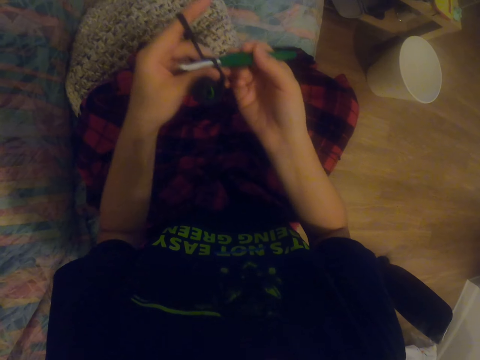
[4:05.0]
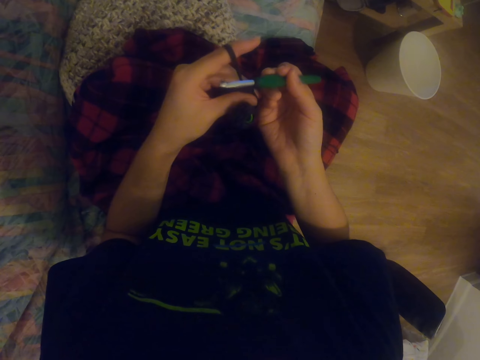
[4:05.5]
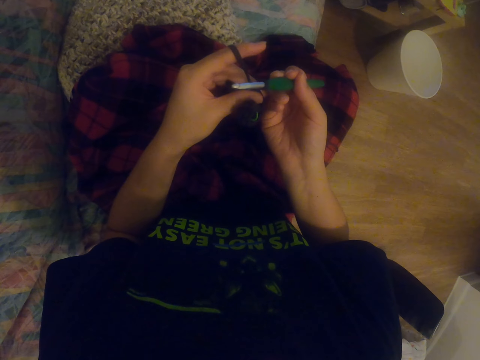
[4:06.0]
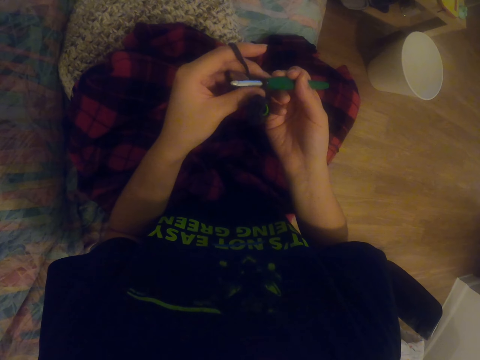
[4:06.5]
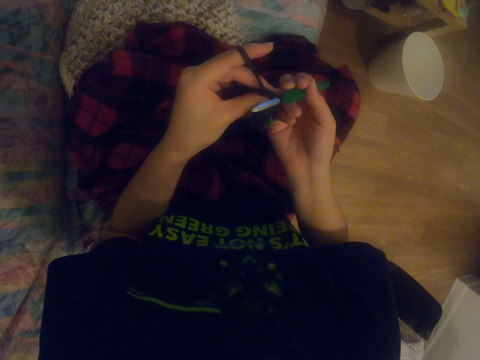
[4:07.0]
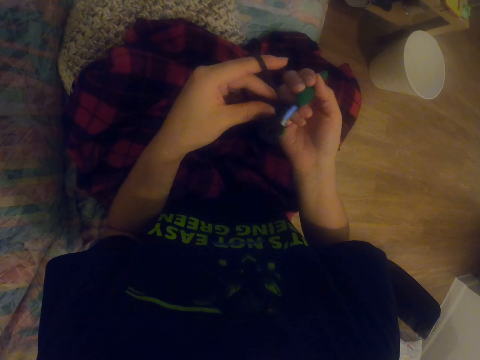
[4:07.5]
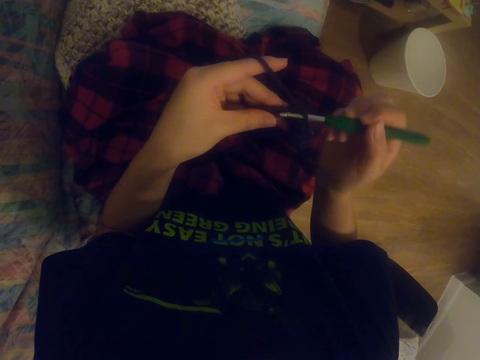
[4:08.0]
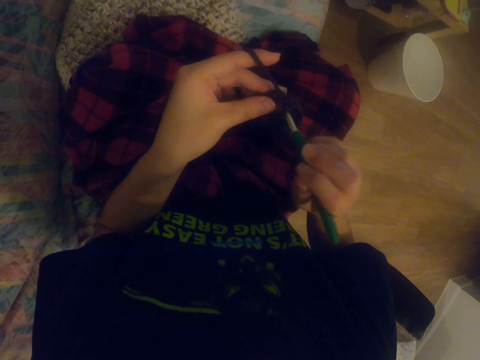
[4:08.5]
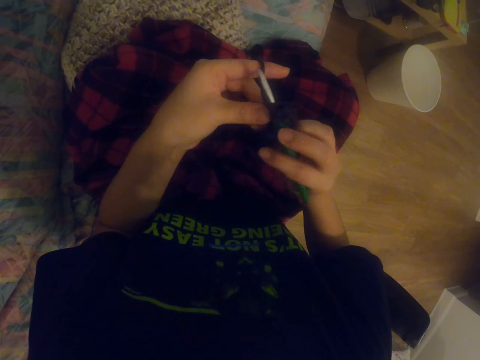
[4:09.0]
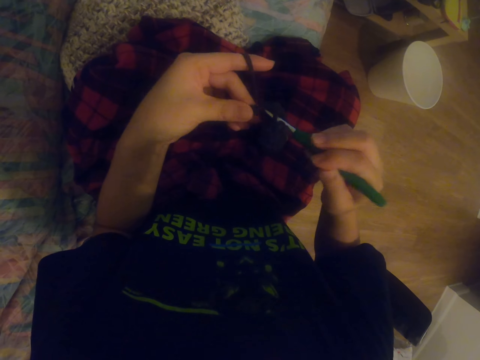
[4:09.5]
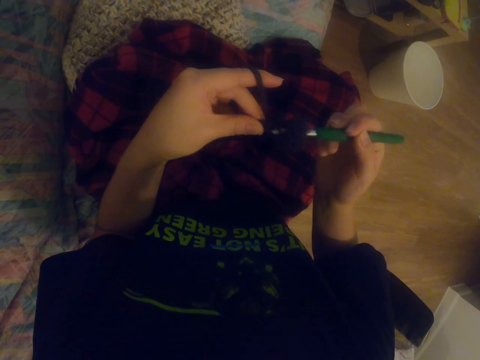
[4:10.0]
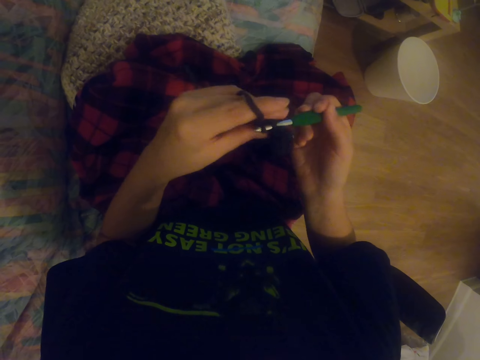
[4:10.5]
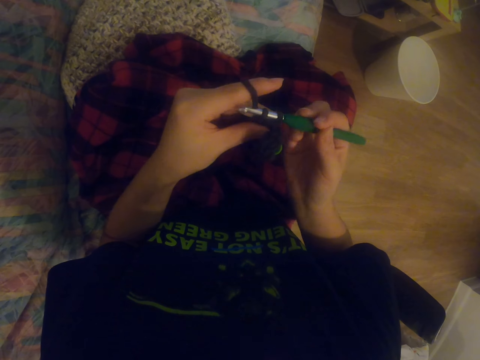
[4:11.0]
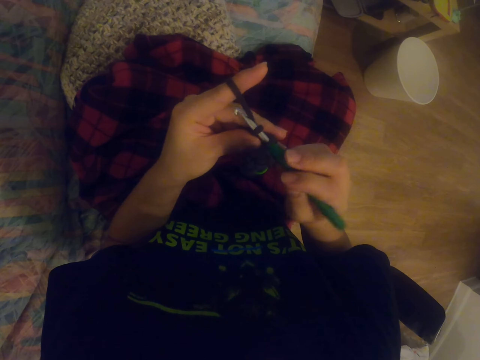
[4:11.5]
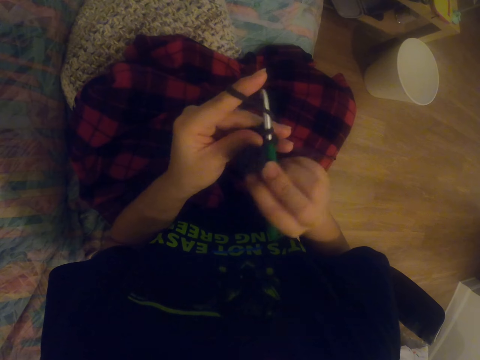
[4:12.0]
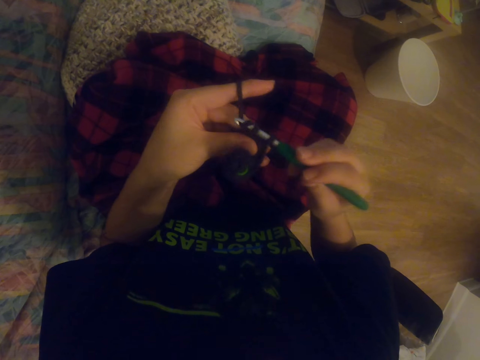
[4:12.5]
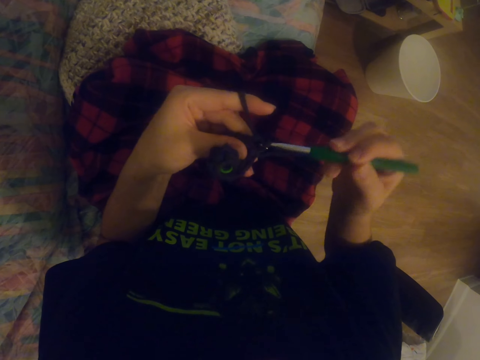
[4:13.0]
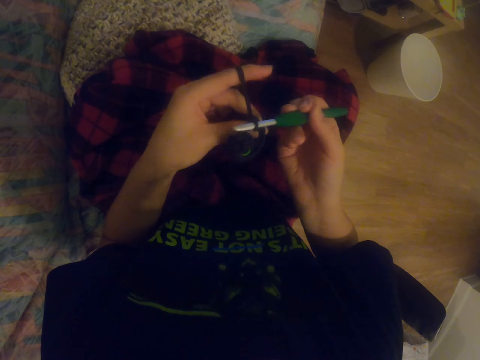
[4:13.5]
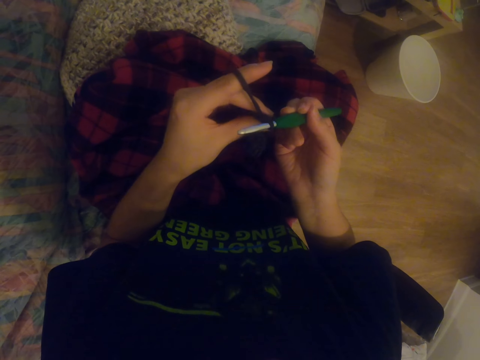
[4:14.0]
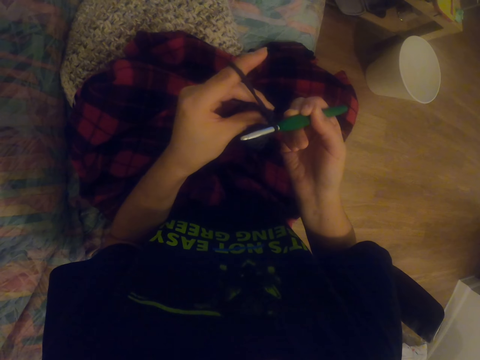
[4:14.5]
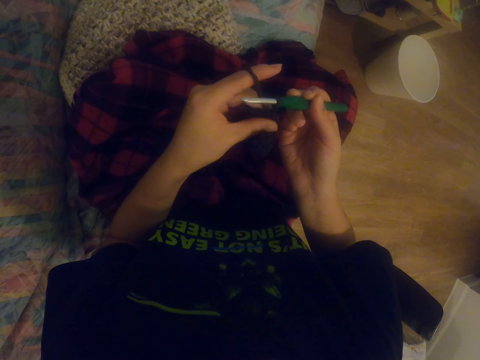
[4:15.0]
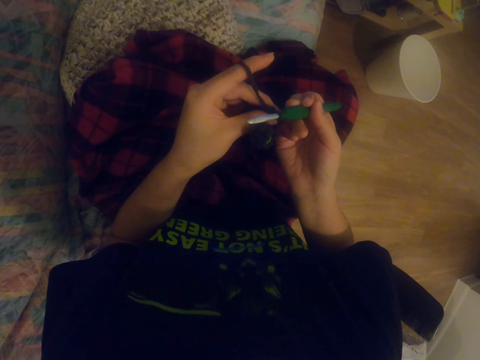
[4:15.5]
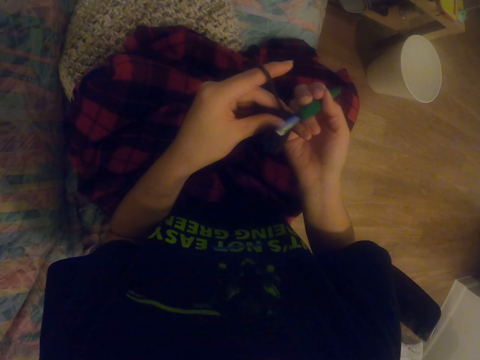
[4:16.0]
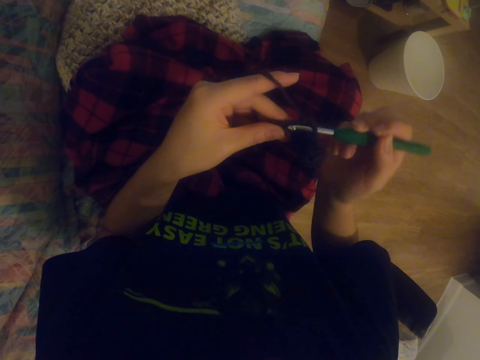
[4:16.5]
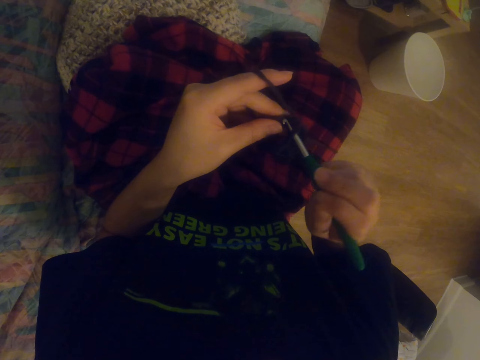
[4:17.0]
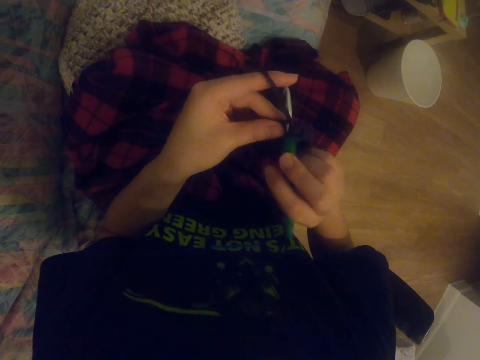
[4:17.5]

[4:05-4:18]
The camera wearer lifts the hands. They knit the garment with the knitting needle. They knit it again.

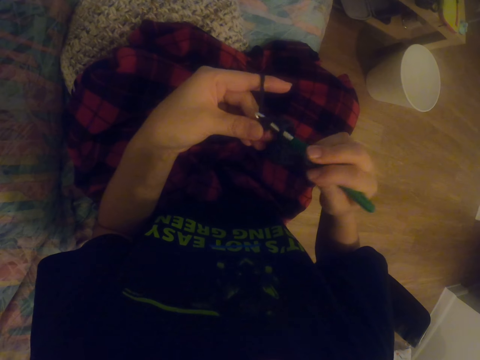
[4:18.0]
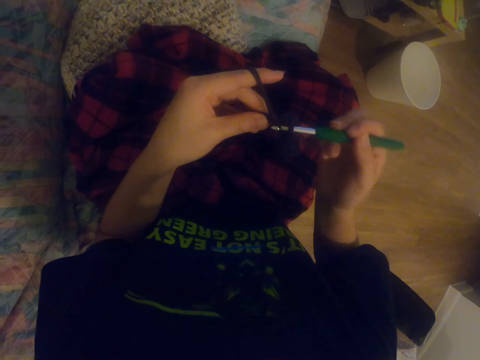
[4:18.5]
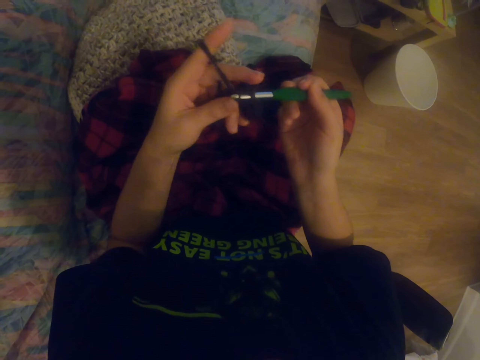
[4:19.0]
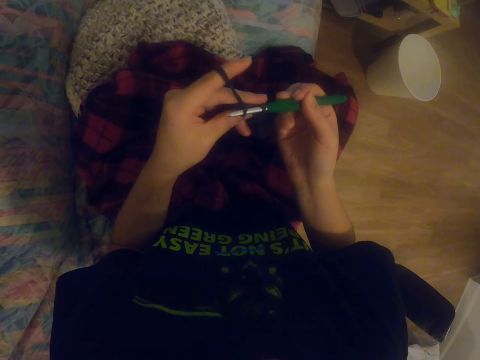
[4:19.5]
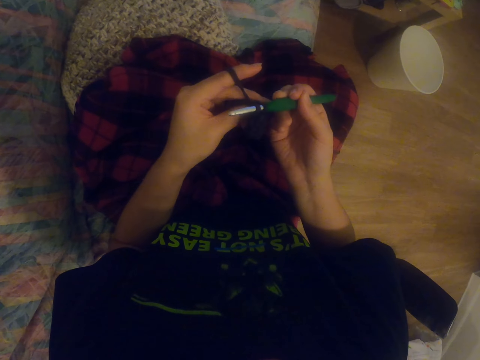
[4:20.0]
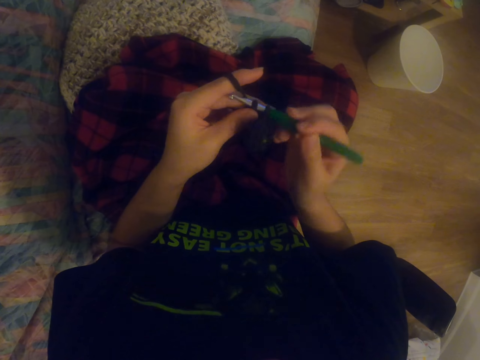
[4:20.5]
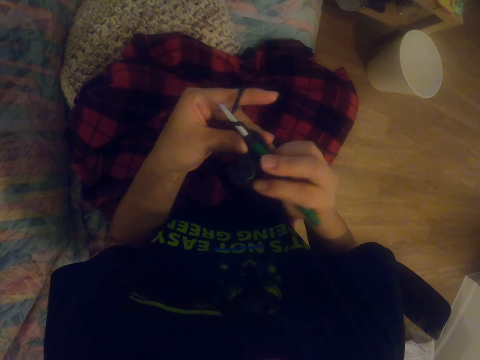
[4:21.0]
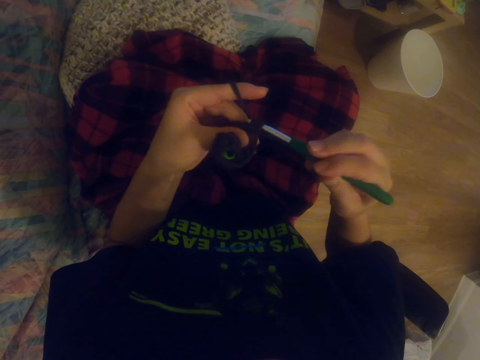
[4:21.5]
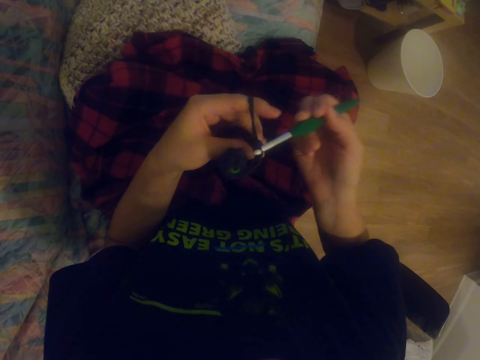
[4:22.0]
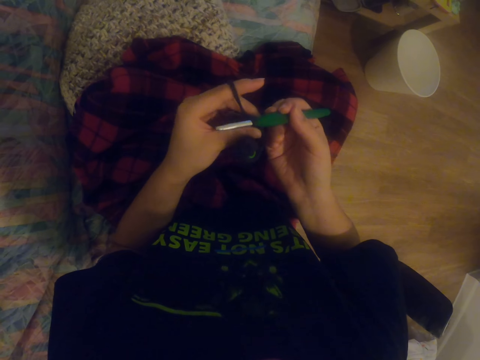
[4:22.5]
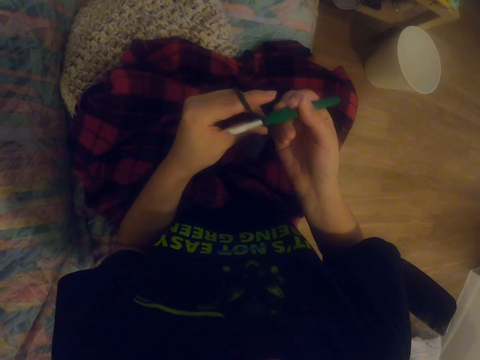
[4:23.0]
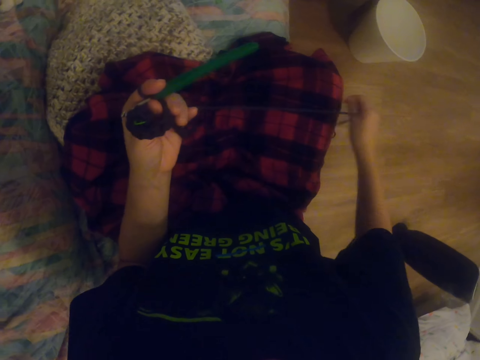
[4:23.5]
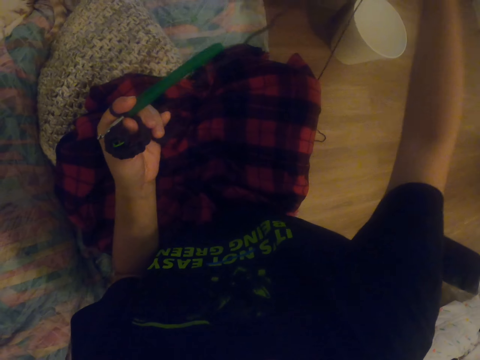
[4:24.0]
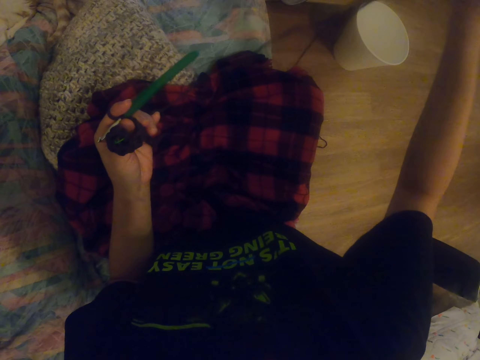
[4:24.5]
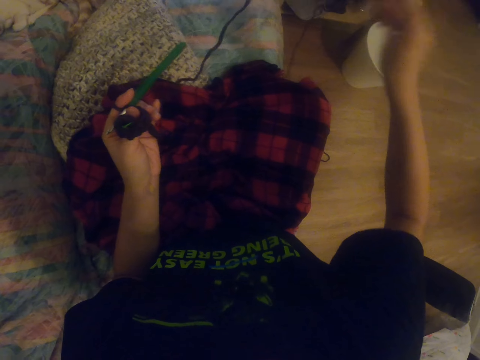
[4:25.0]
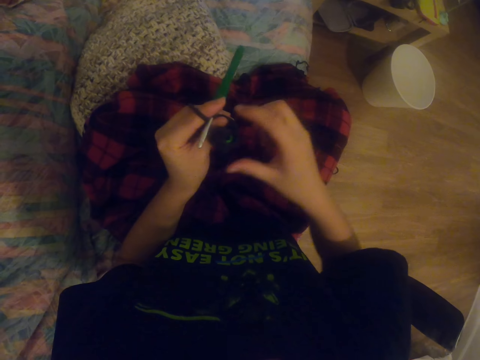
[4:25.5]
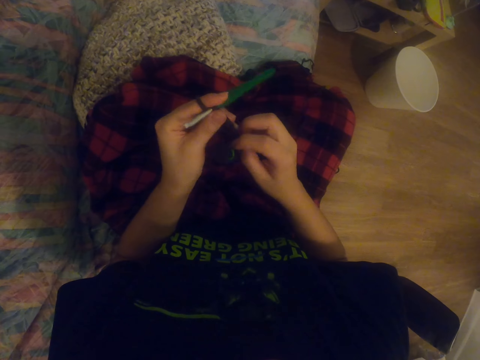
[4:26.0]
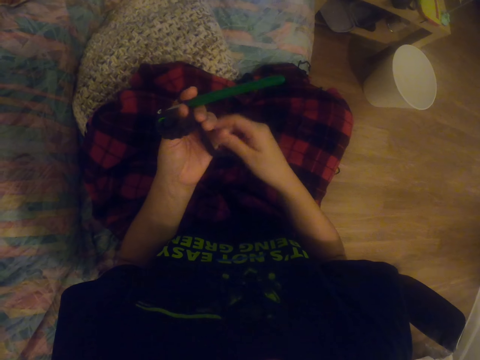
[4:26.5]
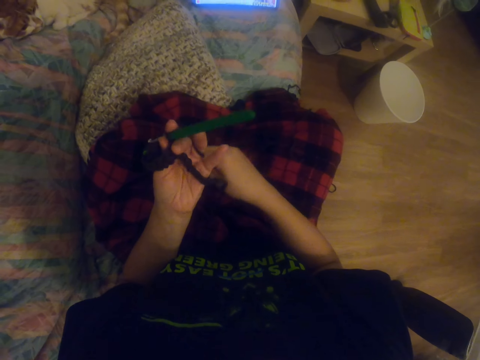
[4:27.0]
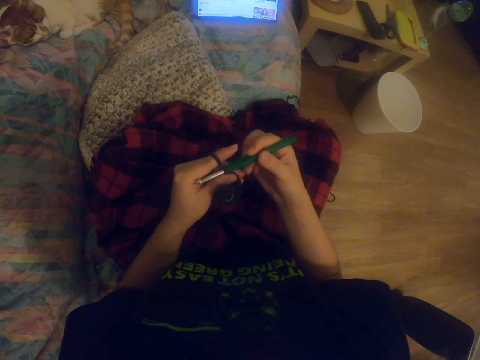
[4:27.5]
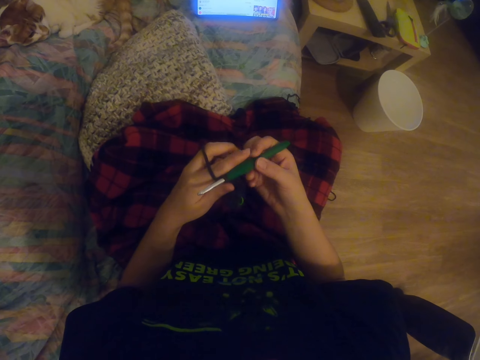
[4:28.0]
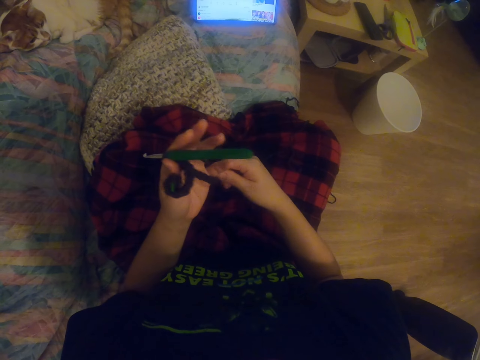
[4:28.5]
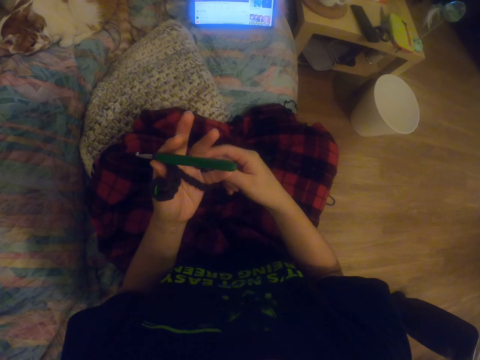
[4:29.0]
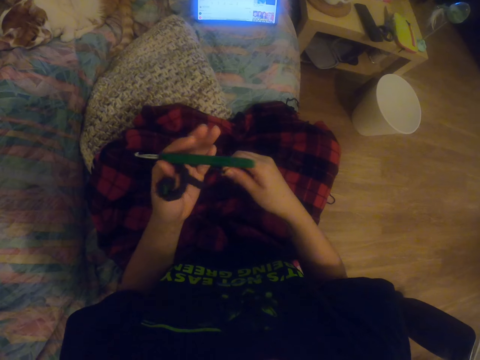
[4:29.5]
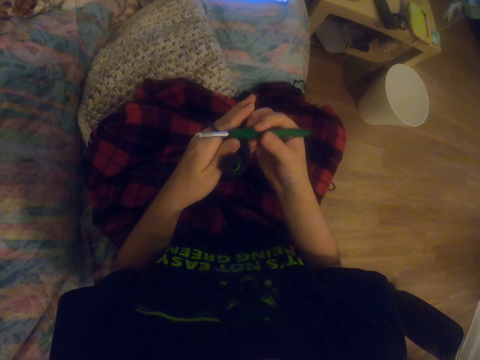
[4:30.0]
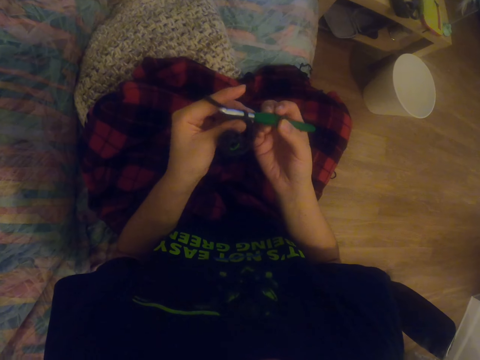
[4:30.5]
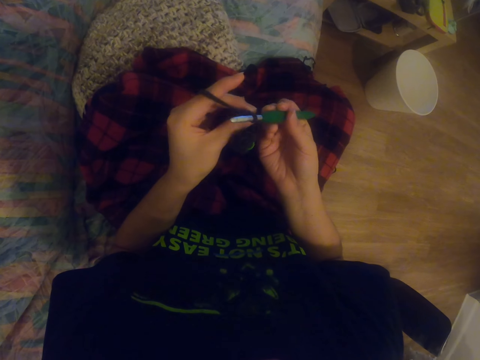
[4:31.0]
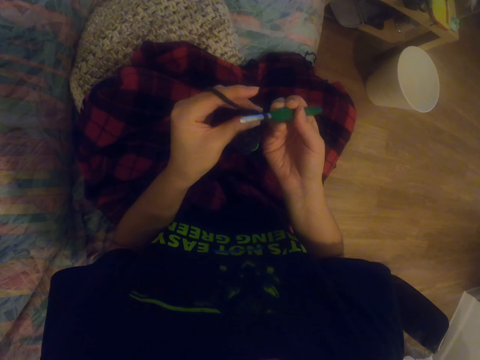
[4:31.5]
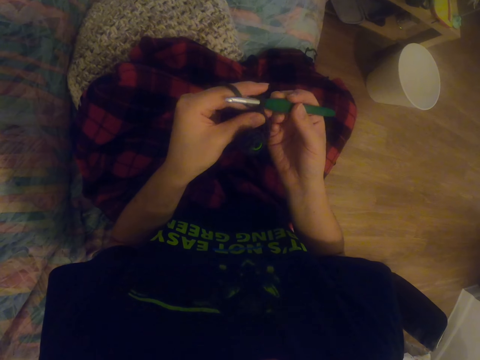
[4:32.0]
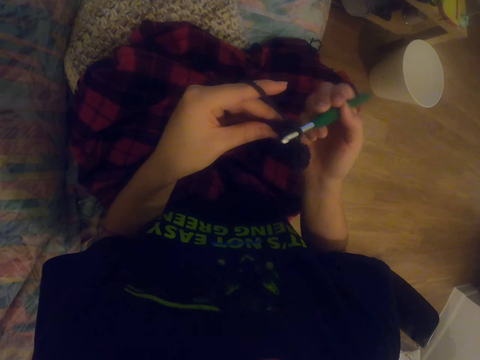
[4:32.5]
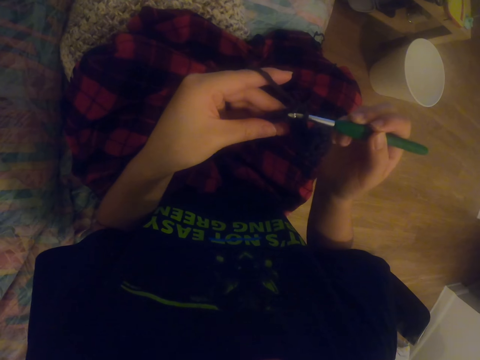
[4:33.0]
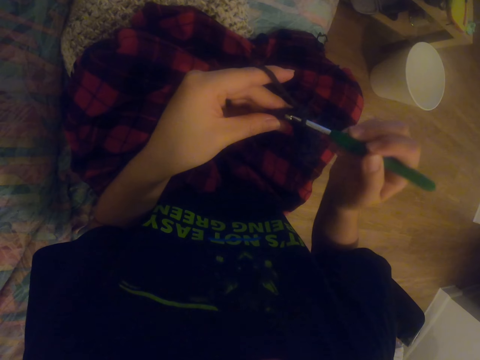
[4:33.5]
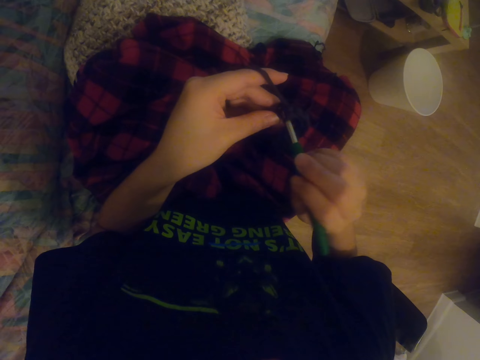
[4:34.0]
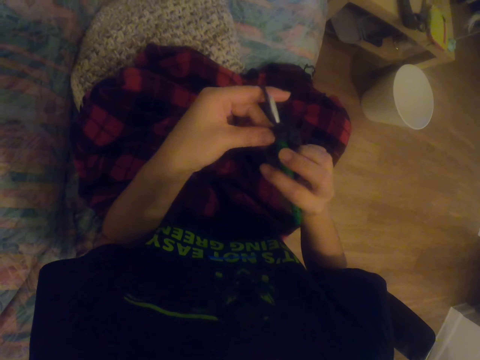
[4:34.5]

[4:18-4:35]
The camera wearer knits the garment with the knitting needle. They pull the knitting wool and unfold the yarn. They stretch the fabric. They unfold the yarn again. They hold the knitting needle. They stretch the knitting wool. They knit the garment with the knitting needle.
